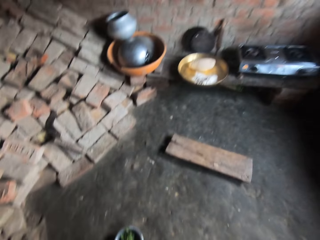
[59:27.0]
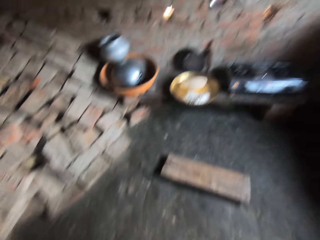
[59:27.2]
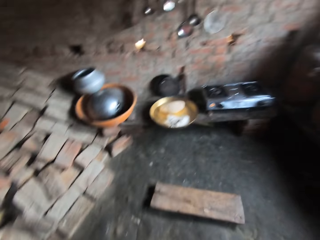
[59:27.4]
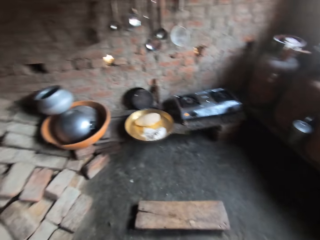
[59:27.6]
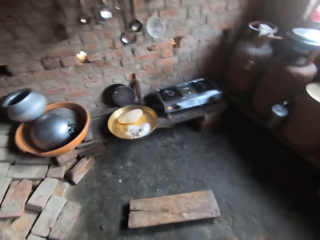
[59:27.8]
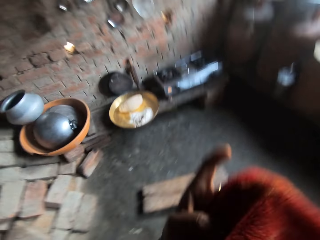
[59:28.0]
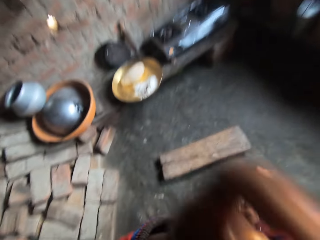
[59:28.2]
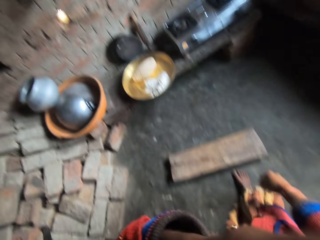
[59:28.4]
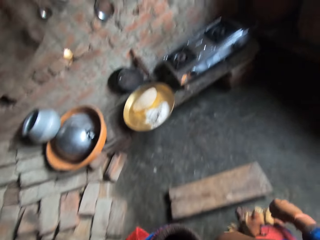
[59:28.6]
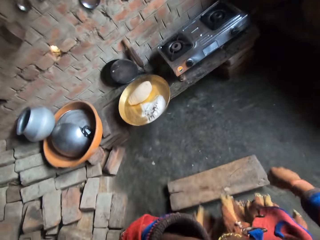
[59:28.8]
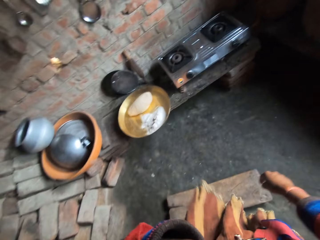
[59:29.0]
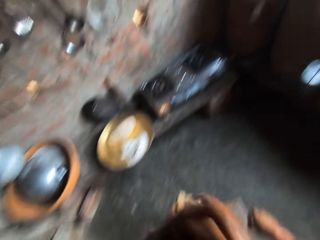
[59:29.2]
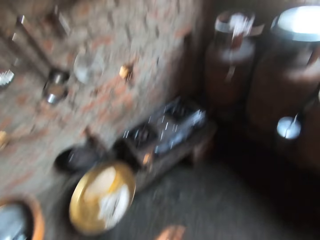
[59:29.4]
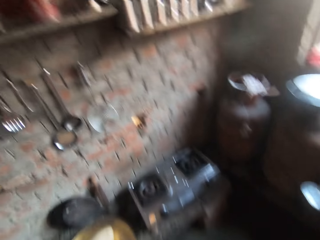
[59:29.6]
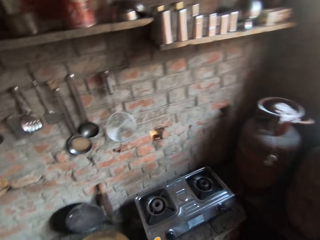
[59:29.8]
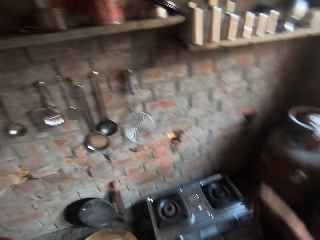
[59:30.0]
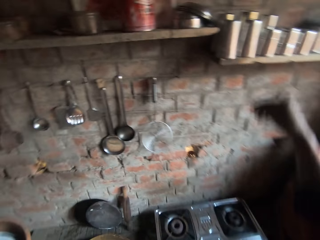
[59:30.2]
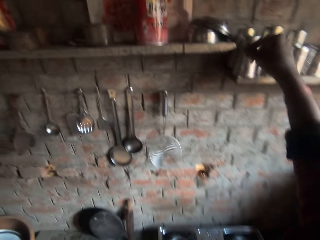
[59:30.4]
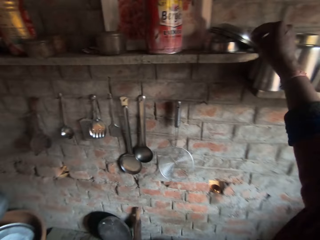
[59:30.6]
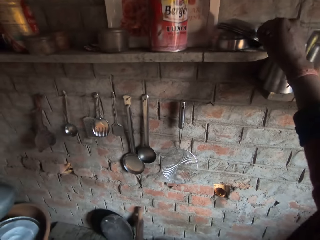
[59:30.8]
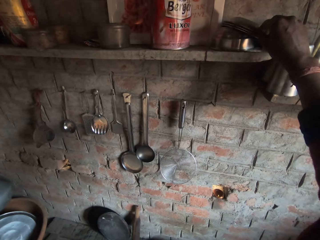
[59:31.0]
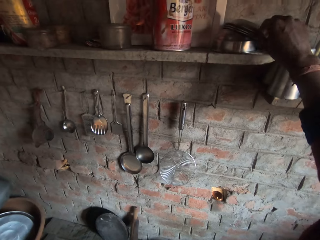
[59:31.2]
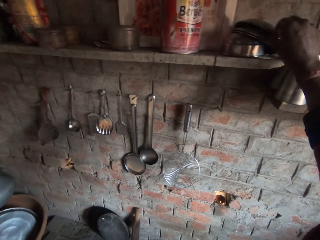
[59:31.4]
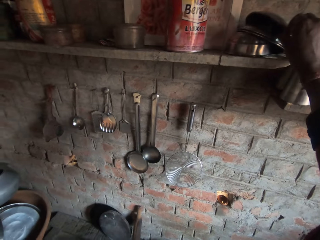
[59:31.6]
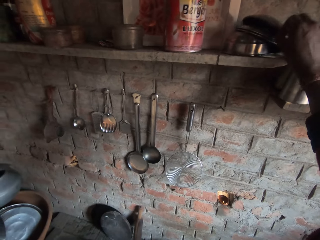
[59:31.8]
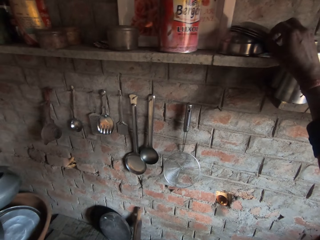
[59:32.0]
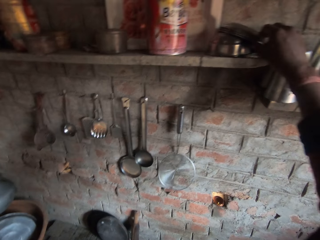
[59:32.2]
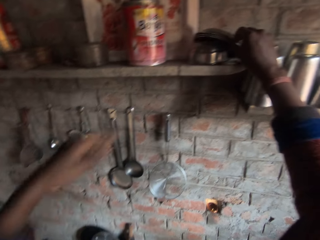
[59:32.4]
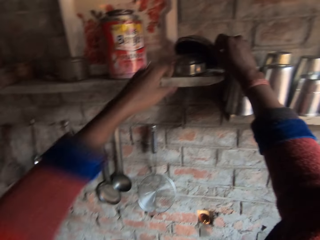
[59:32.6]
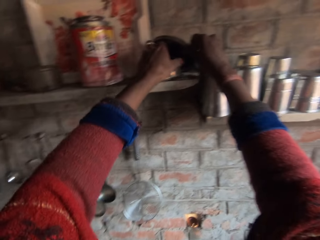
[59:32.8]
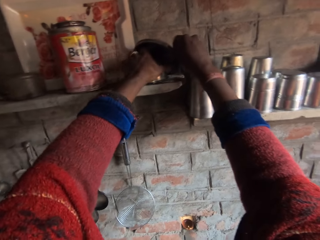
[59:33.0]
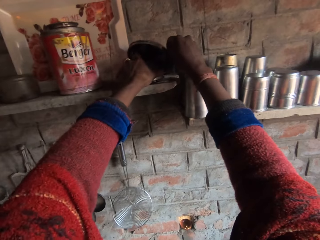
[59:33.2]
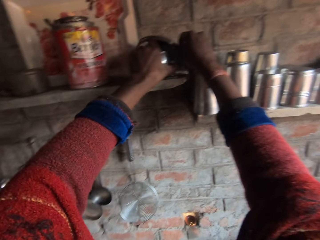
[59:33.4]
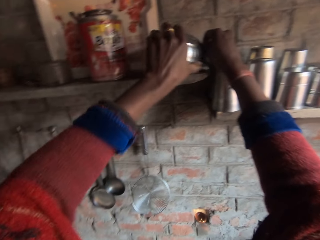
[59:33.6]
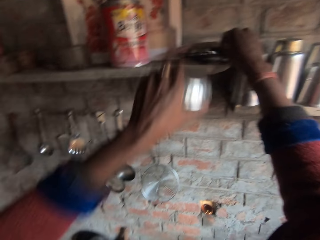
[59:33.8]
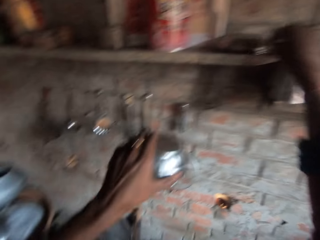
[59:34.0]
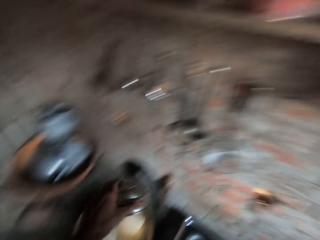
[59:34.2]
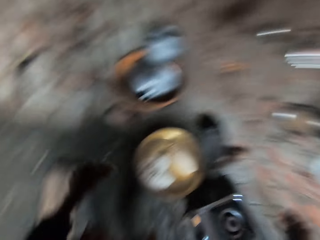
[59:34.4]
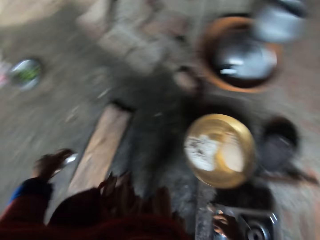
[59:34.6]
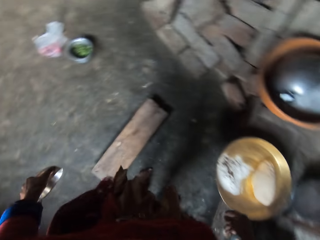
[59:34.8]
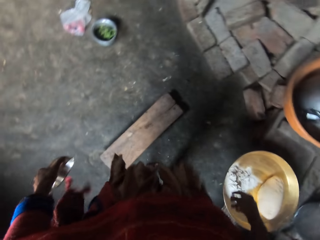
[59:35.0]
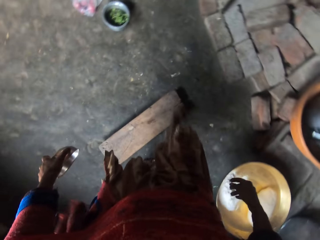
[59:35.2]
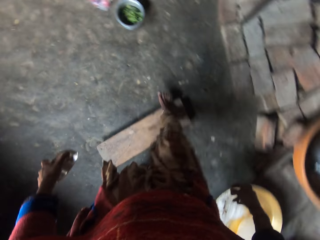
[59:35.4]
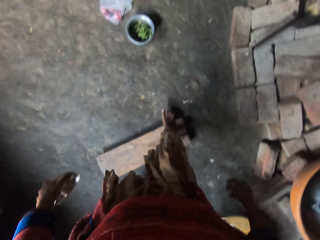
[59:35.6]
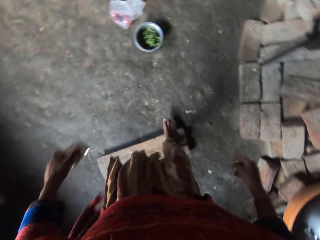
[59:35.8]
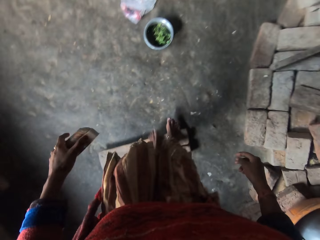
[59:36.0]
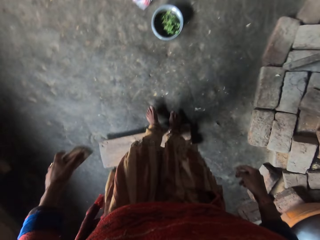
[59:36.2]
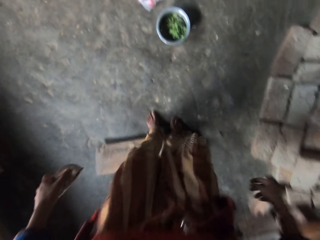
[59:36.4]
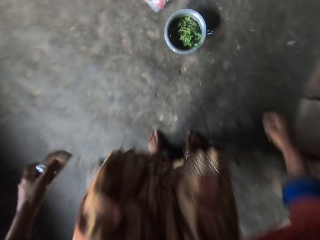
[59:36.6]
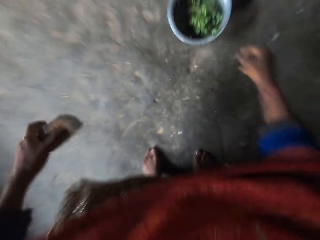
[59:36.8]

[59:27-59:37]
The camera wearer walks towards the stove. She wipes her nose with her cloth. She lifts a set of bowls from a shelf. She picks a steel bowl from the shelf. She turns around and sits down.

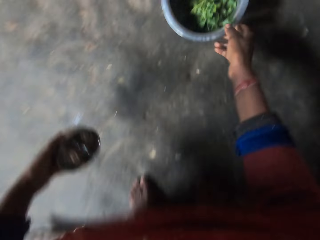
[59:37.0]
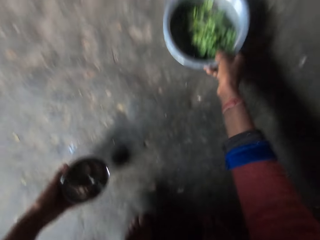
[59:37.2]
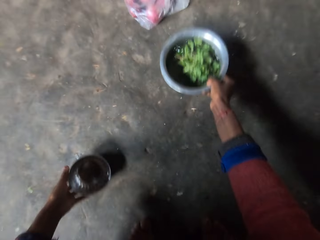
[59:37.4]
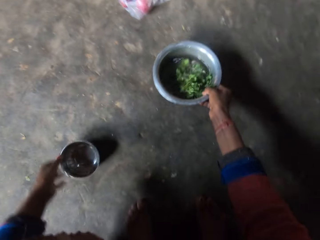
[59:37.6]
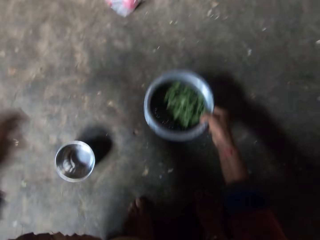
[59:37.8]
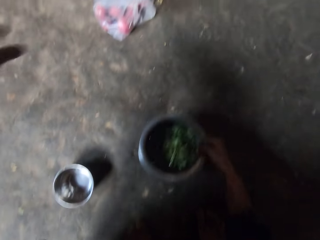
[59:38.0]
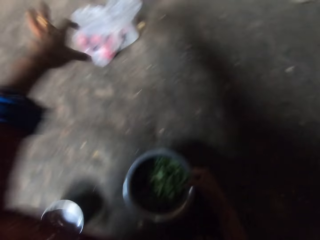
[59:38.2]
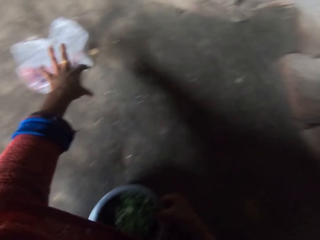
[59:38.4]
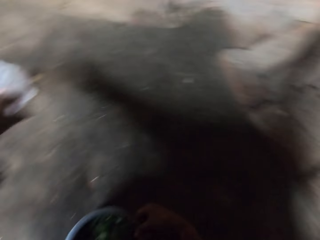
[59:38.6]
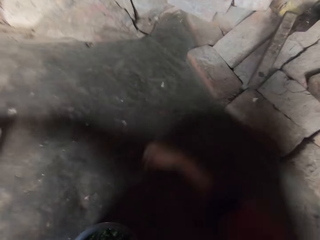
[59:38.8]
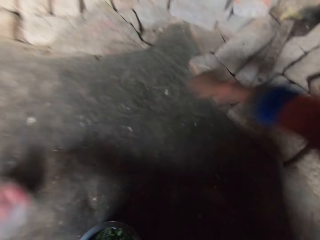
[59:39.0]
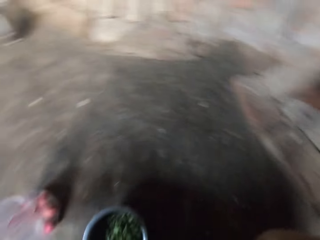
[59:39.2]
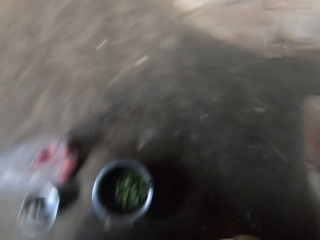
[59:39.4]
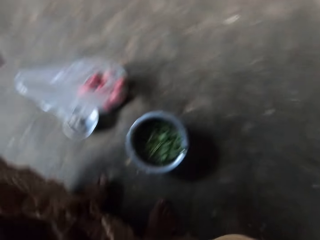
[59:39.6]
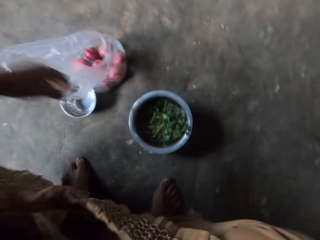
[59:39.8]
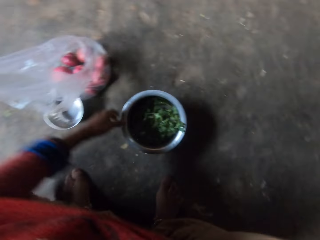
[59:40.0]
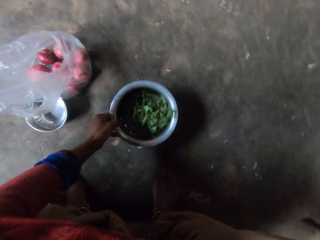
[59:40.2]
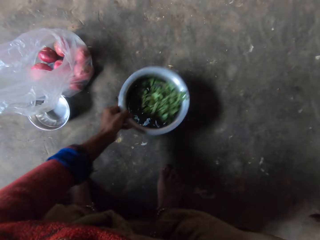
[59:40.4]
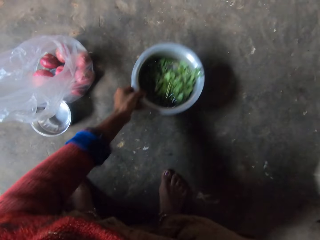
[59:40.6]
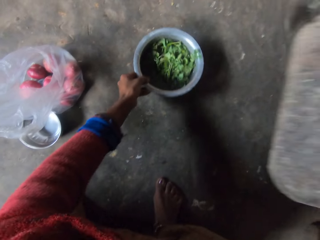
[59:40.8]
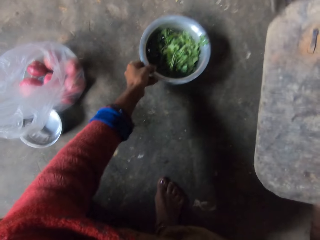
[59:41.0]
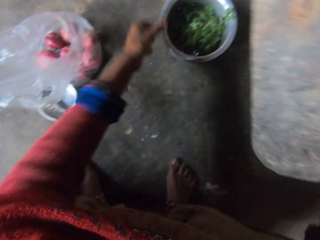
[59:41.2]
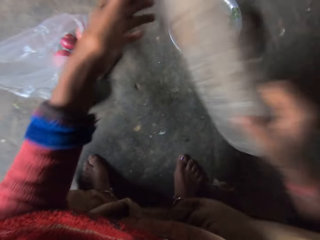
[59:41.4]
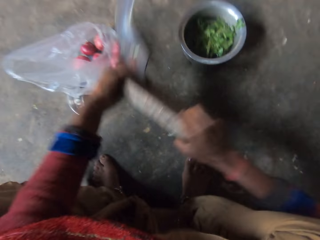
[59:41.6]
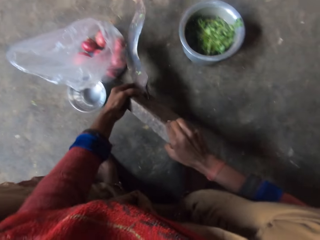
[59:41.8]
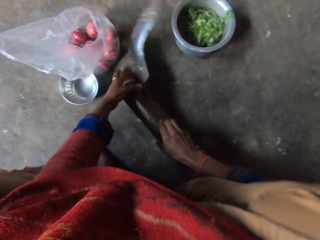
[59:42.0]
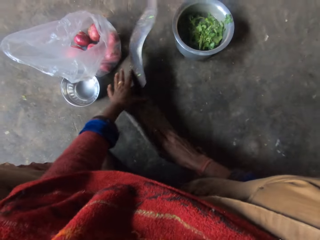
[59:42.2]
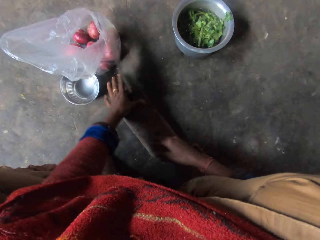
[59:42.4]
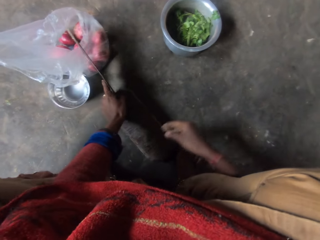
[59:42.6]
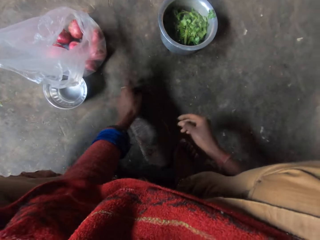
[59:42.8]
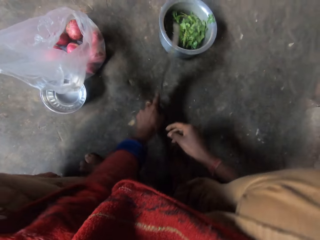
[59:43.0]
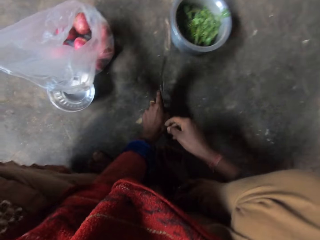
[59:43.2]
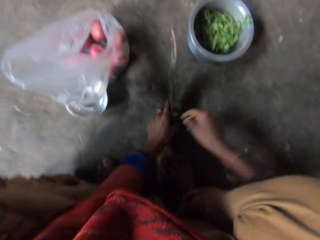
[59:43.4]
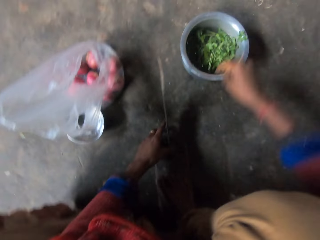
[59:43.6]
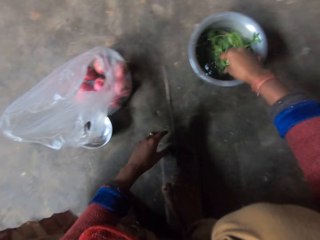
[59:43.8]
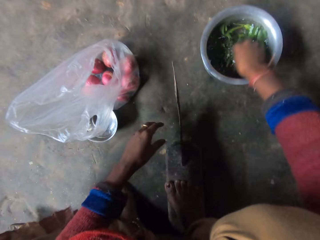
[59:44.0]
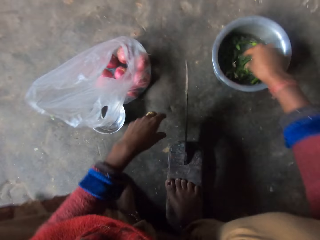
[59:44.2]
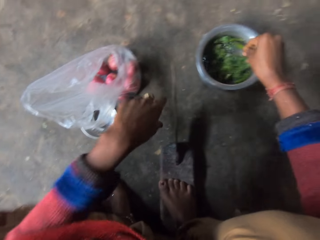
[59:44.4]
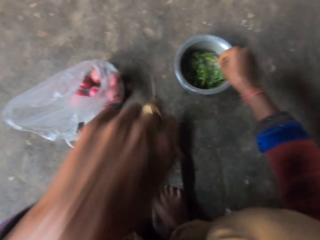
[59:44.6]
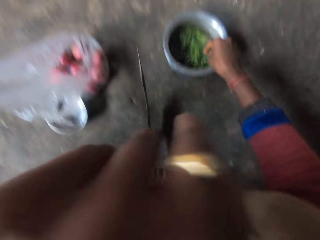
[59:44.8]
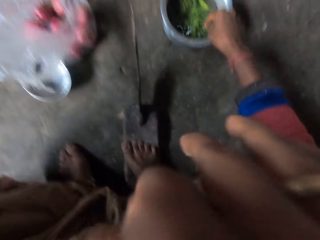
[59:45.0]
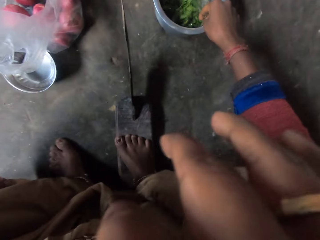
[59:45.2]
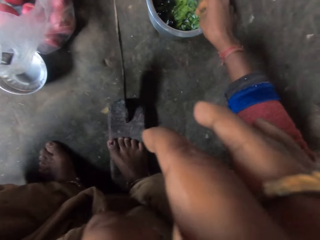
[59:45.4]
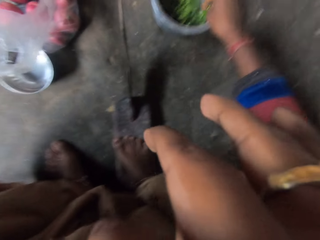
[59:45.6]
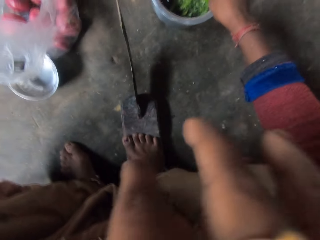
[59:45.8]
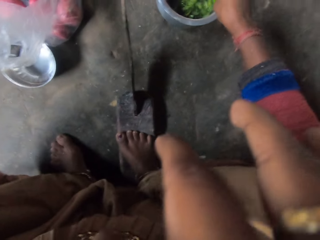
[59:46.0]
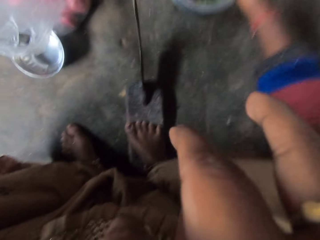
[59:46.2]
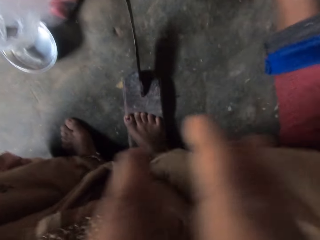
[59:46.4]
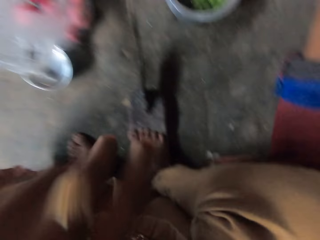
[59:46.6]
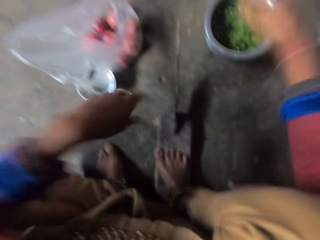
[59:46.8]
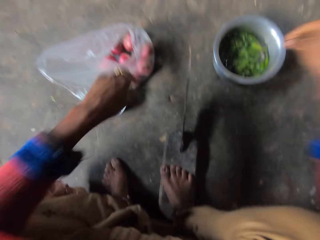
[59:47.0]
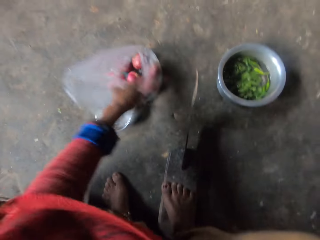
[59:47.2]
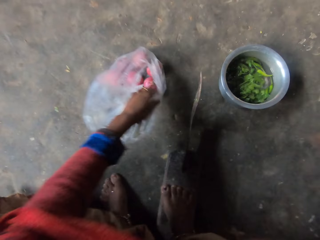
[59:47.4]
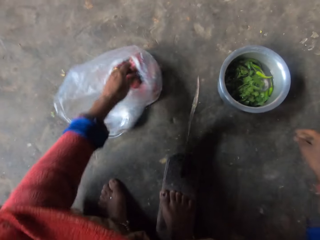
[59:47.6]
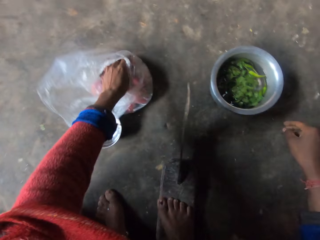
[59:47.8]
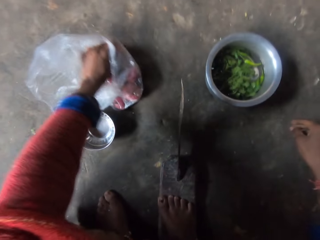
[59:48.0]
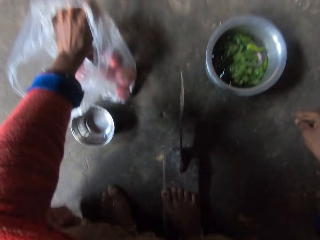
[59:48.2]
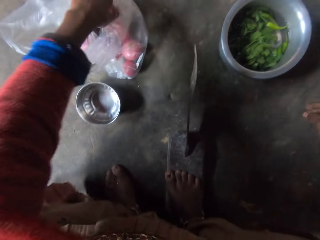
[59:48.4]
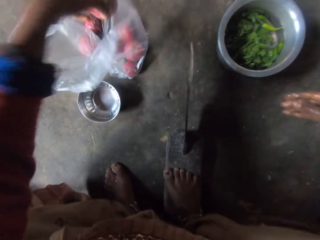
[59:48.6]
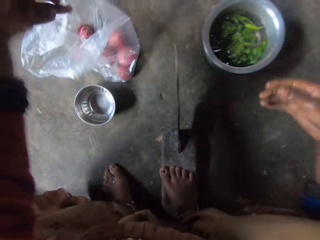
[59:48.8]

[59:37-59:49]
The camera wearer moves the bowl or cooking pot with pepper and vegetables in it closer. She drops the steel bowl on the floor. She pulls the polythene bag of onions closer. She moves the bowl of pepper and vegetable away from her. She puts a jayaam vegetable cutter or grinding stone on the floor. She rinses the vegetable and pepper in the bowl. She dips her hand in water in the cooking pot. She touches her face with her hand and wipes her face. She picks an onion from the bag.
